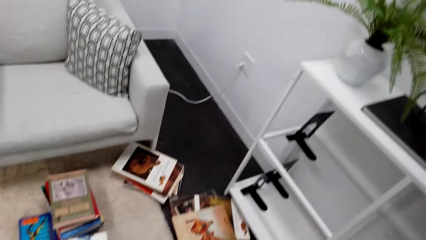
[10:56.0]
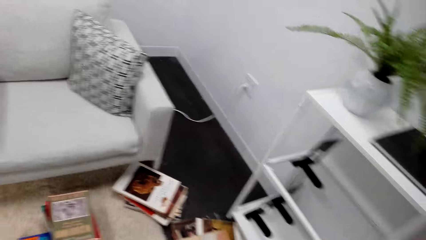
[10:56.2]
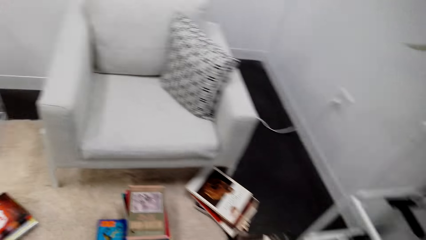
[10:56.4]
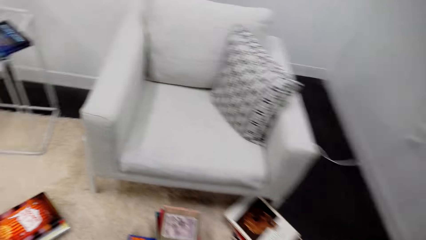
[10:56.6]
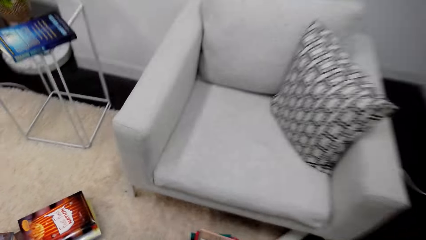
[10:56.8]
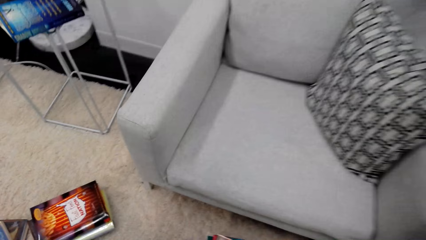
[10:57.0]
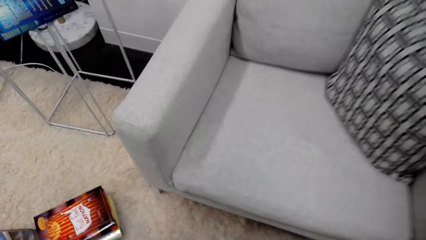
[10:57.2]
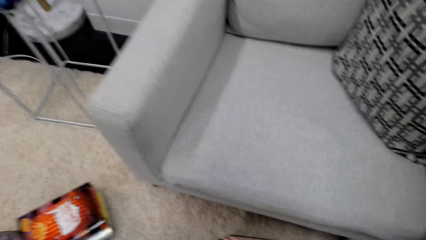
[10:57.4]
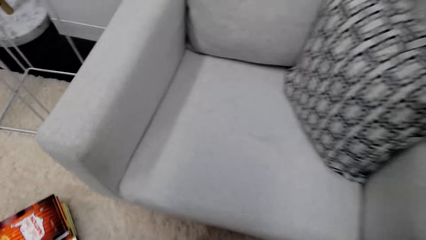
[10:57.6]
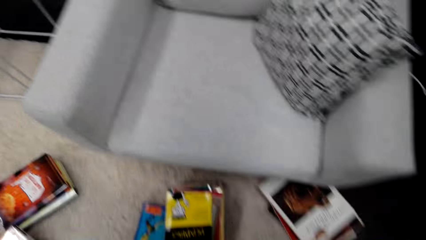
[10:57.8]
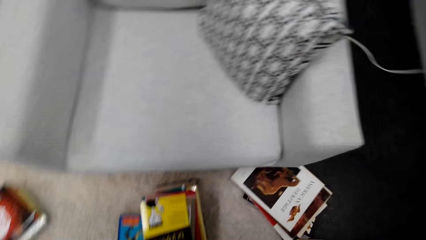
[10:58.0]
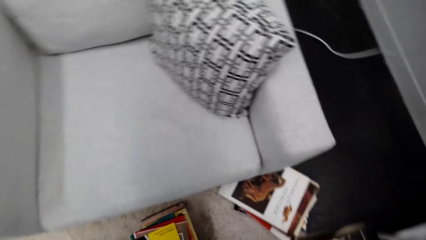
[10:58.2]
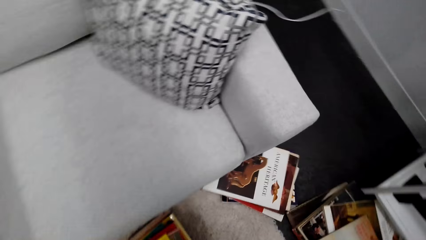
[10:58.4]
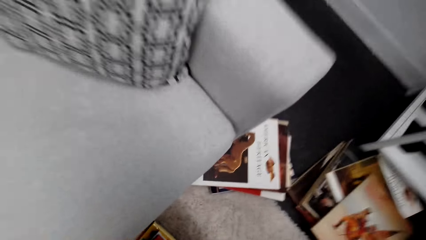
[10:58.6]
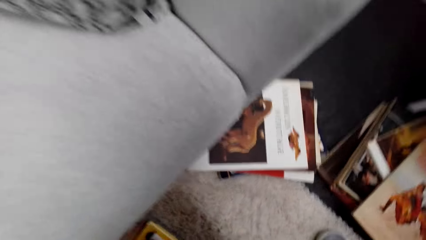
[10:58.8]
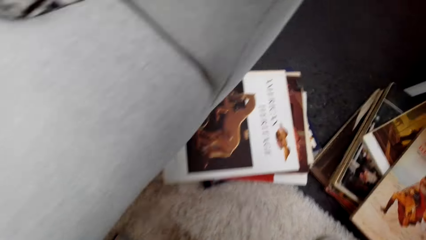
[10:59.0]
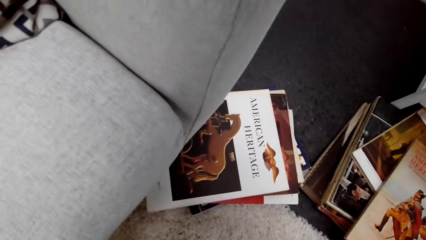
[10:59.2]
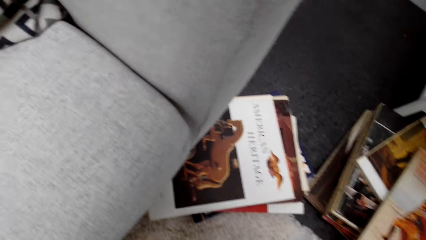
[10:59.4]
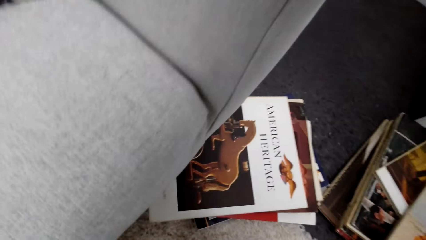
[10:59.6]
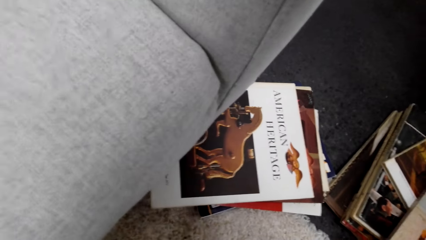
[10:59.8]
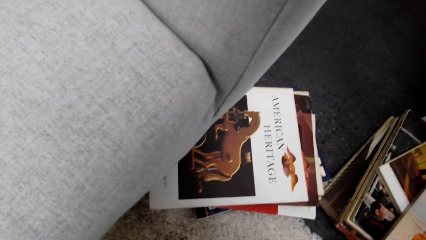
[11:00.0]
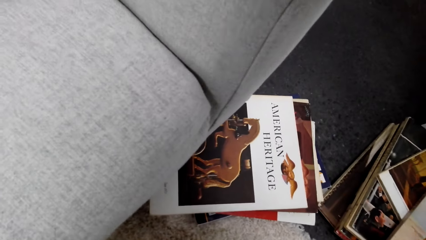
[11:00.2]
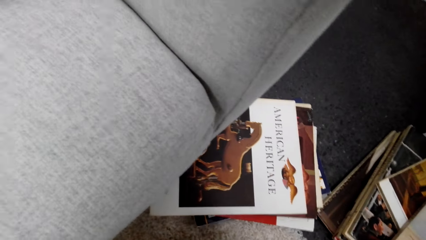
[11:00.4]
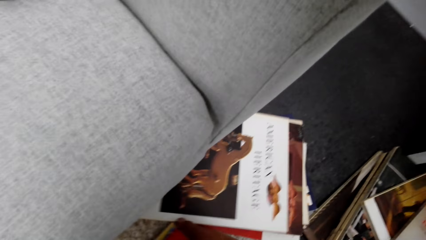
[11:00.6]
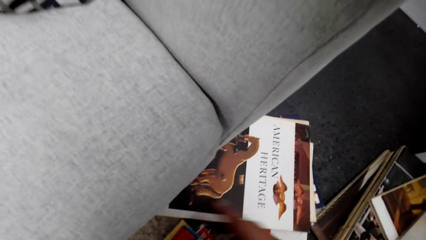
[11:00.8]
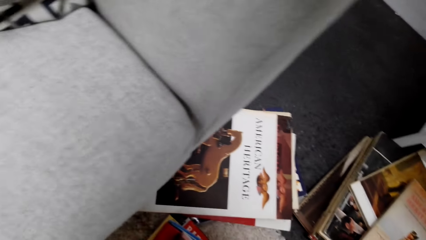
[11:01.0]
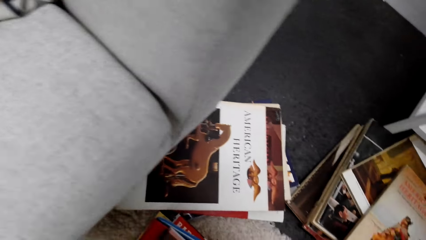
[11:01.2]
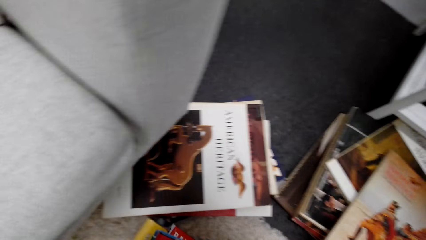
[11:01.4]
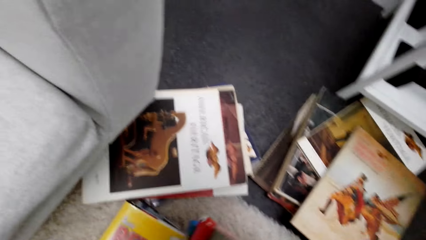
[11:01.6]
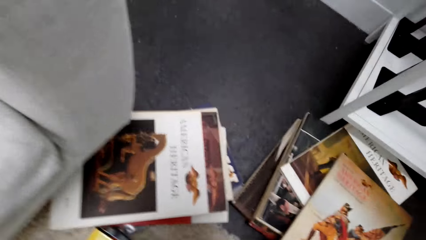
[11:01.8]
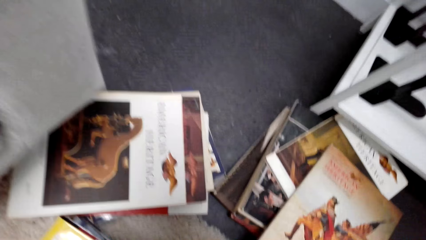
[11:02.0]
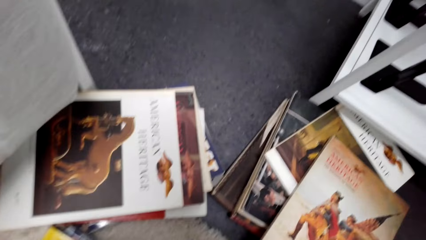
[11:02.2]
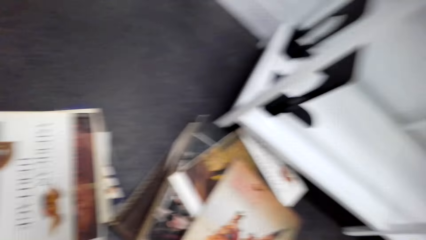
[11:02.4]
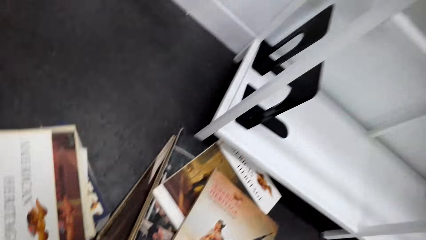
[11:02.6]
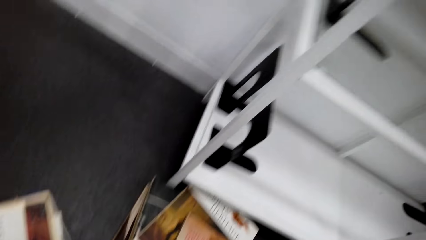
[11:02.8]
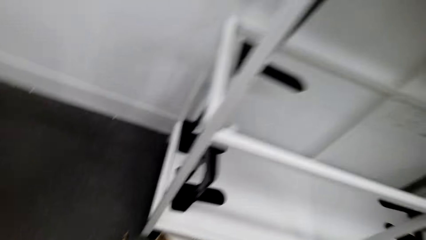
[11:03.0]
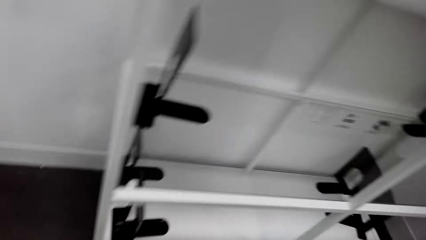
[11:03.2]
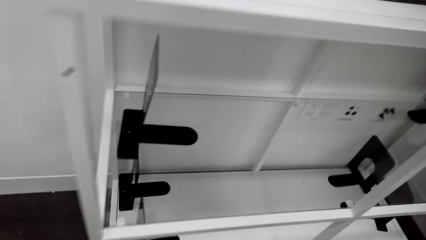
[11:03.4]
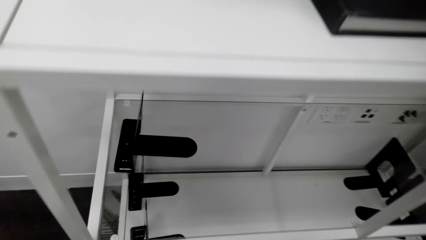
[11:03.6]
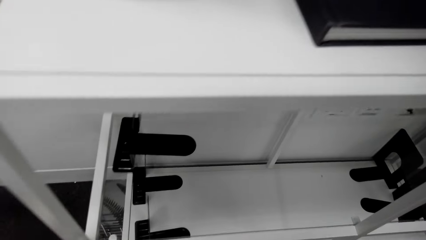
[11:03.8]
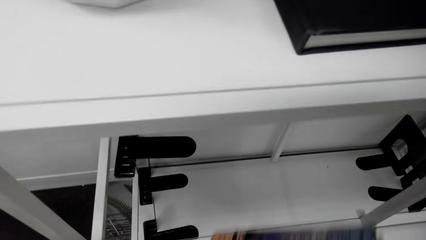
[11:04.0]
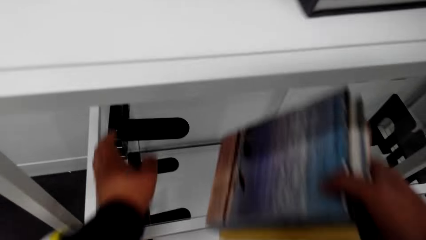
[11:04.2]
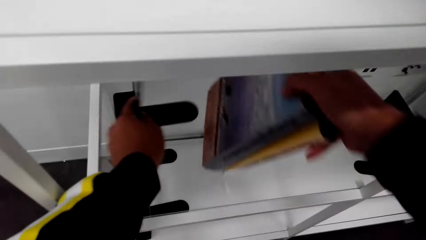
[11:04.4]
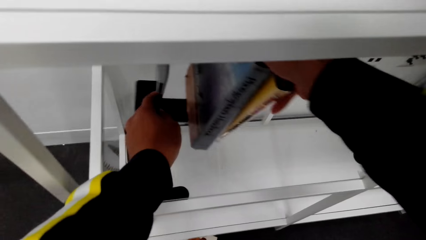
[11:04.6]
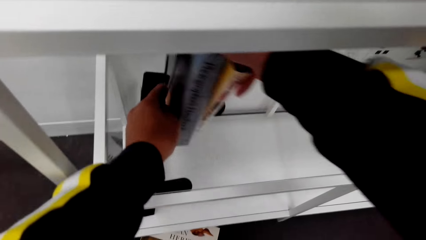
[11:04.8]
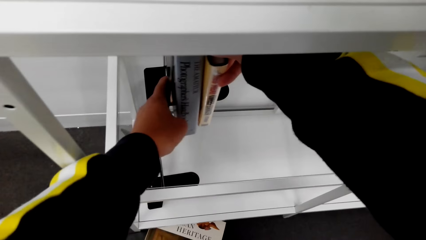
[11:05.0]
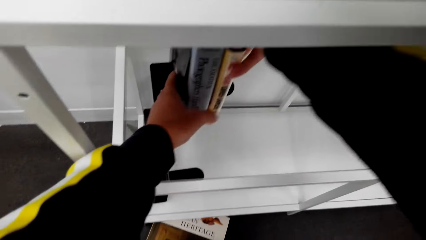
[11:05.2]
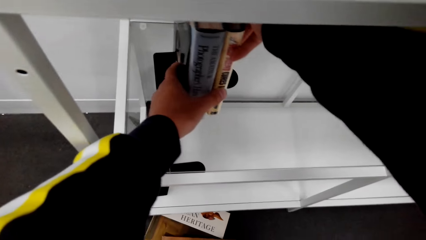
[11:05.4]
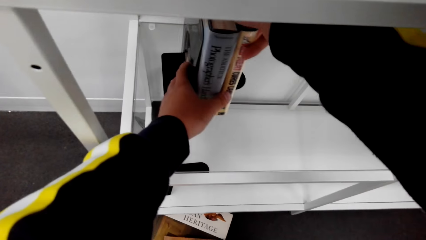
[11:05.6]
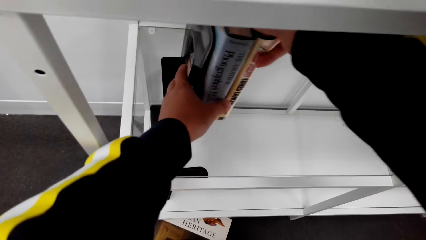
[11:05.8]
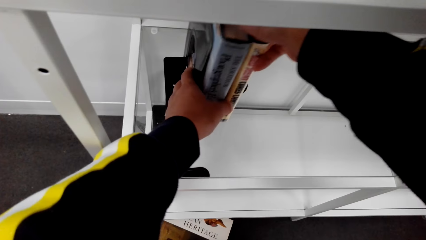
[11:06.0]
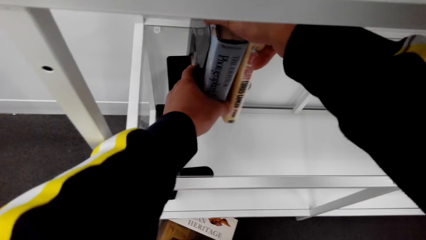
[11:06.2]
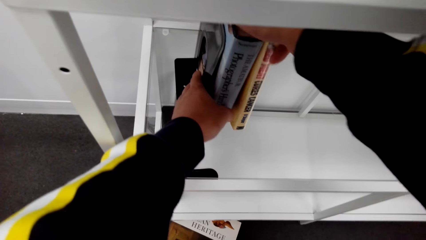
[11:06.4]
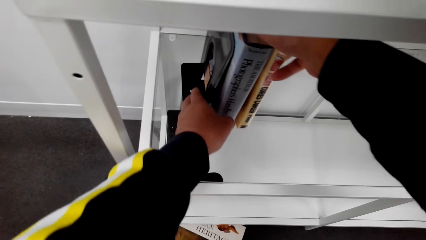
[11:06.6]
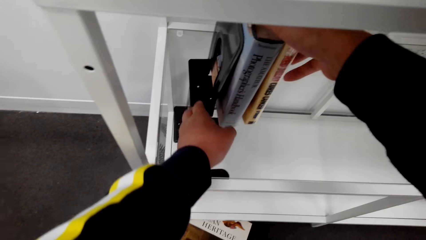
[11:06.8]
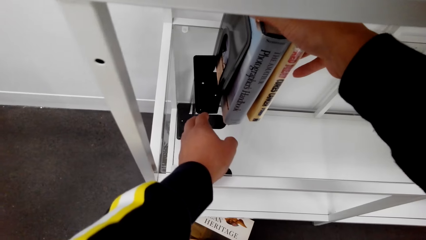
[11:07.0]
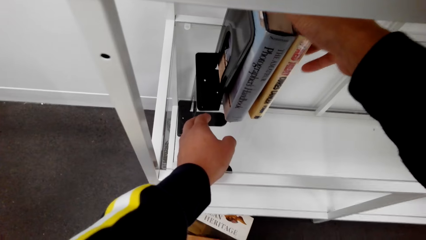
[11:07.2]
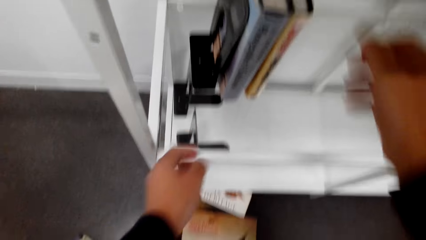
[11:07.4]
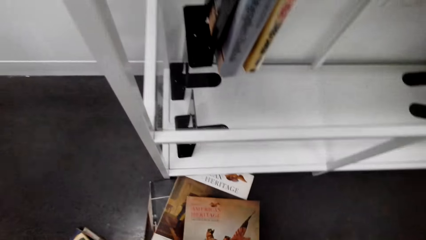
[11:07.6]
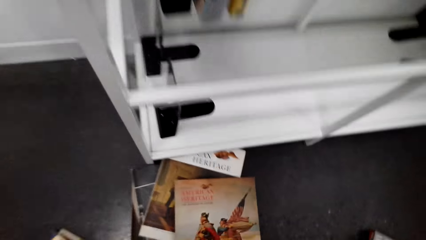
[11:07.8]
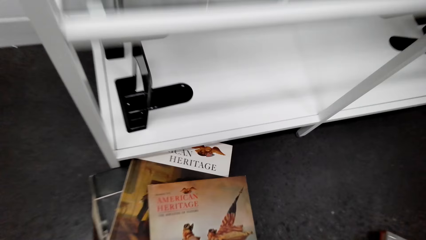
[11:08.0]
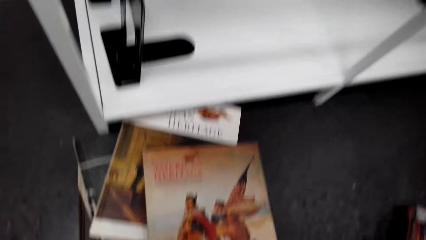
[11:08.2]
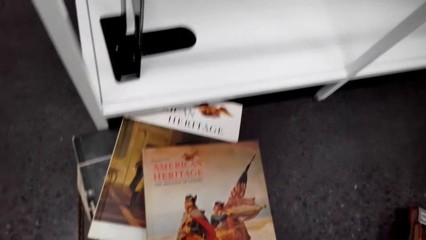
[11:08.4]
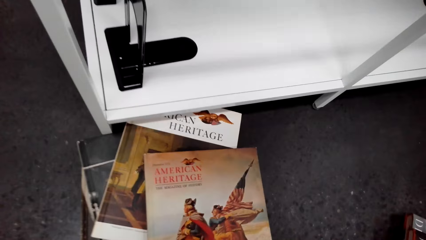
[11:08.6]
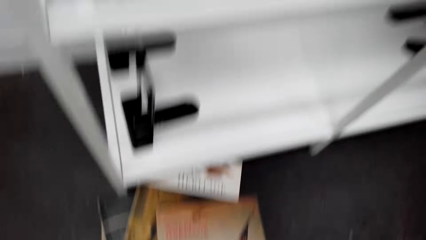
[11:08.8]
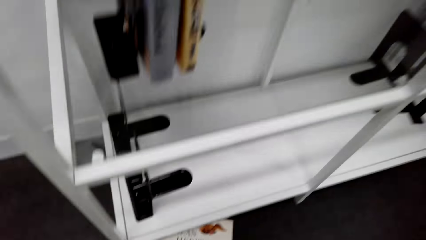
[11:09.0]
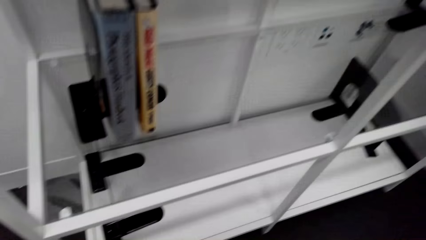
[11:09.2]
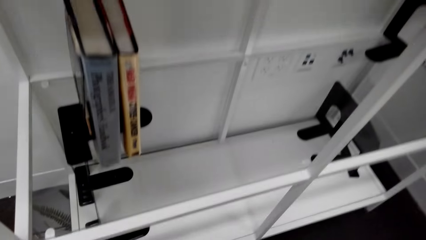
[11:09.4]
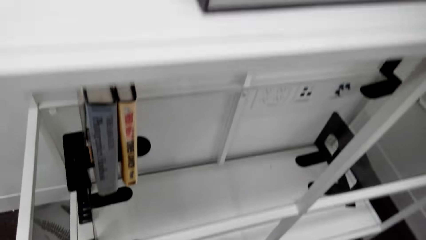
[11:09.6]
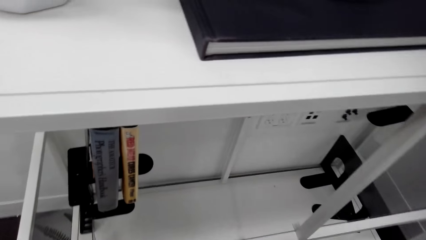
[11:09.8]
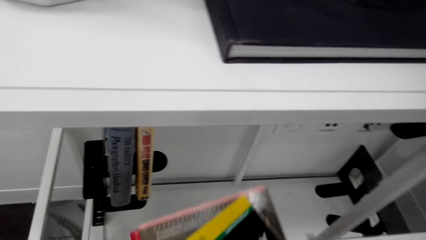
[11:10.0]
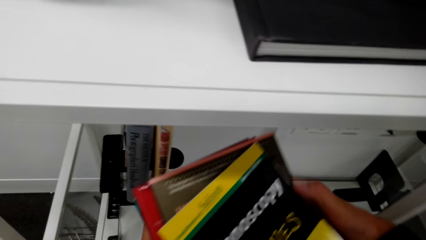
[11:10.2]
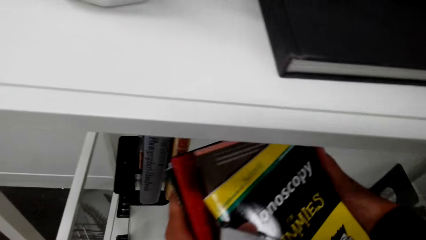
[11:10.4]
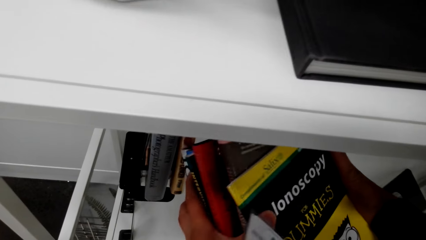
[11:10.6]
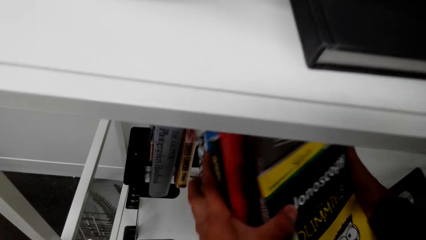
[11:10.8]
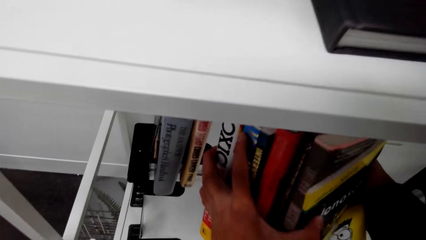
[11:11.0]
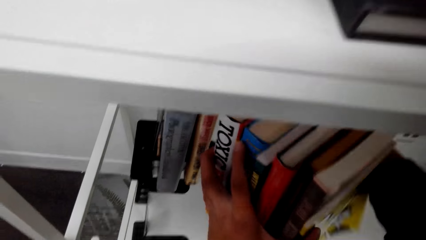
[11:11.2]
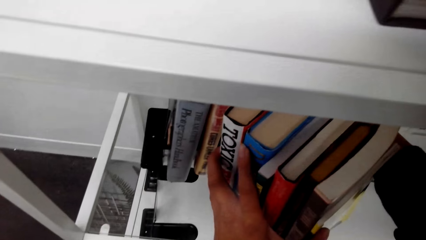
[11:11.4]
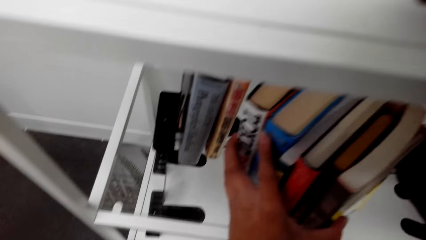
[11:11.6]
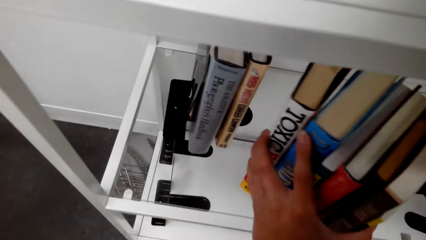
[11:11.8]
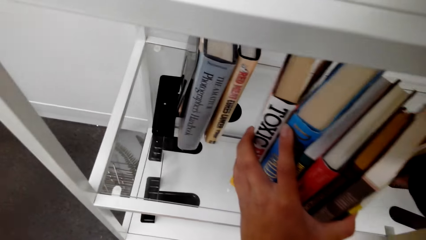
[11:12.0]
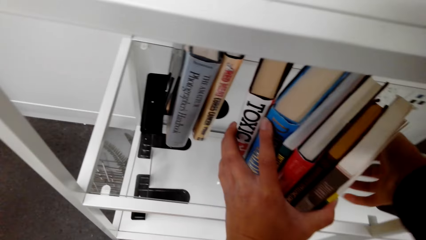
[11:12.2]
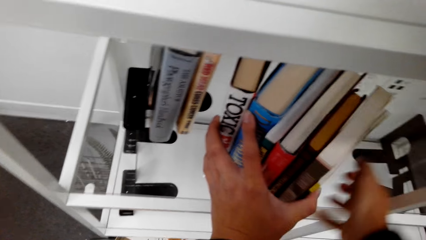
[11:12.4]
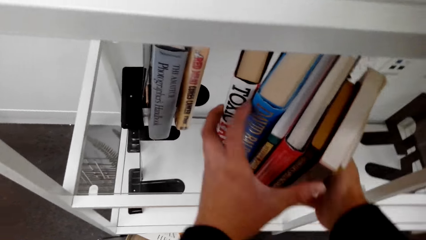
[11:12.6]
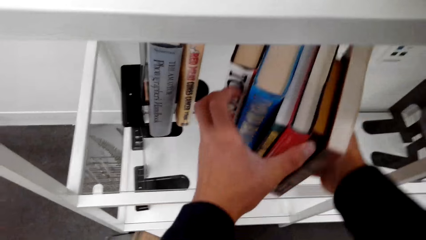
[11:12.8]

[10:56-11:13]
The camera wearer puts down books. They put the book into the shelf. They arrange books on a shelf. They pick up books on the floor.
